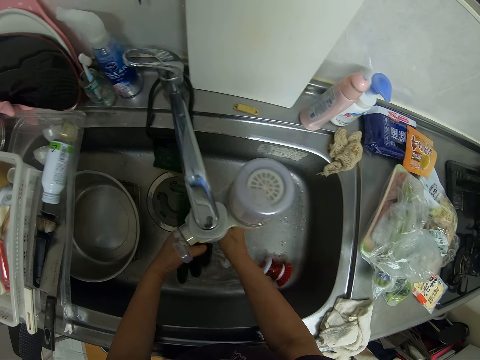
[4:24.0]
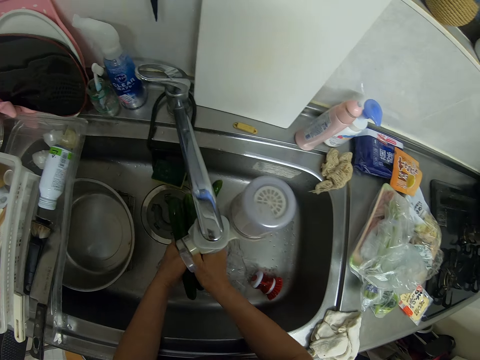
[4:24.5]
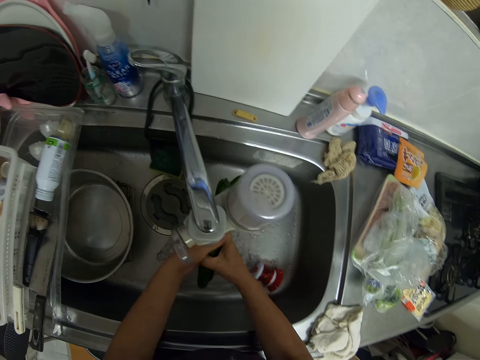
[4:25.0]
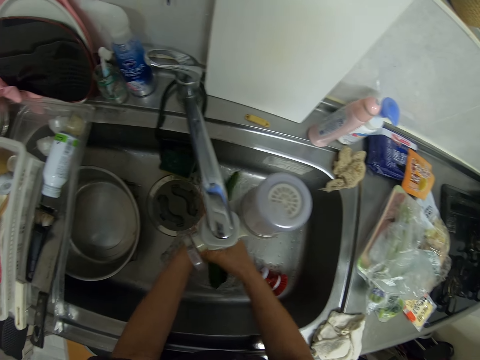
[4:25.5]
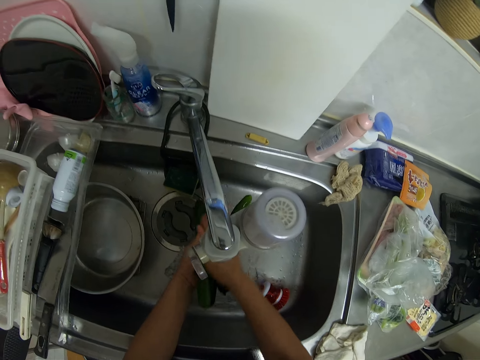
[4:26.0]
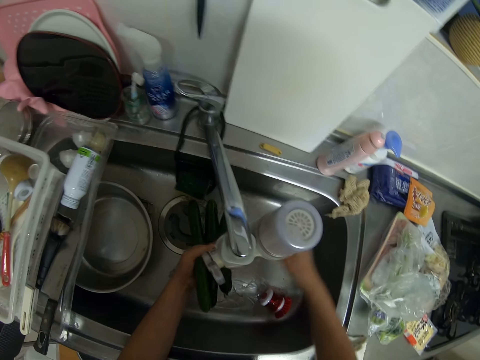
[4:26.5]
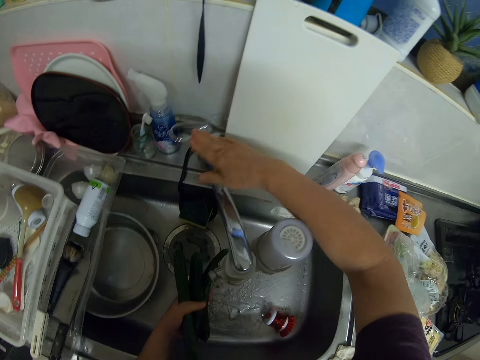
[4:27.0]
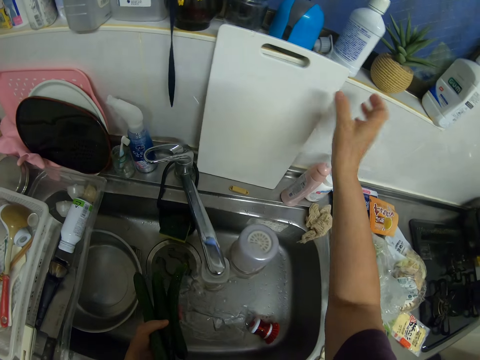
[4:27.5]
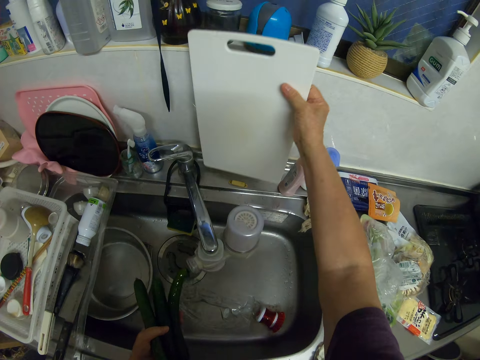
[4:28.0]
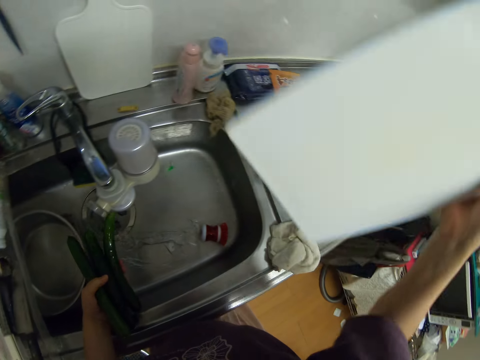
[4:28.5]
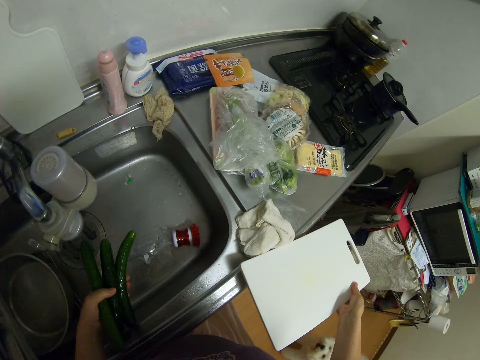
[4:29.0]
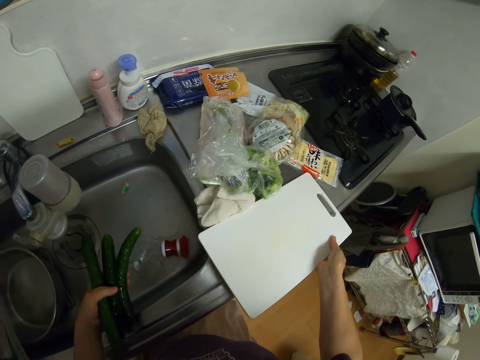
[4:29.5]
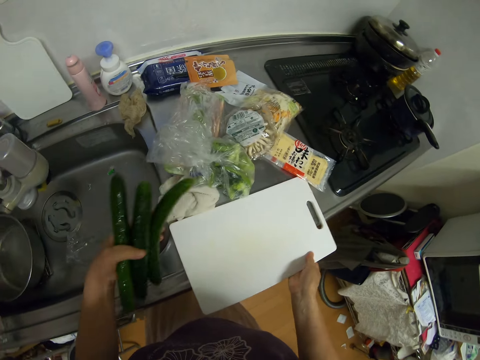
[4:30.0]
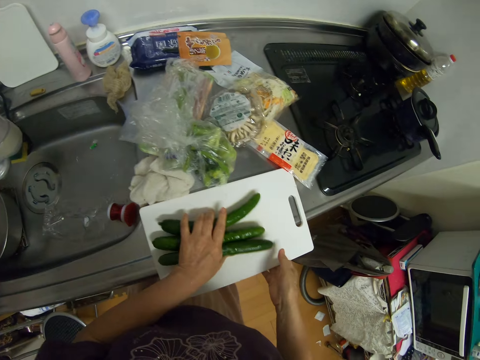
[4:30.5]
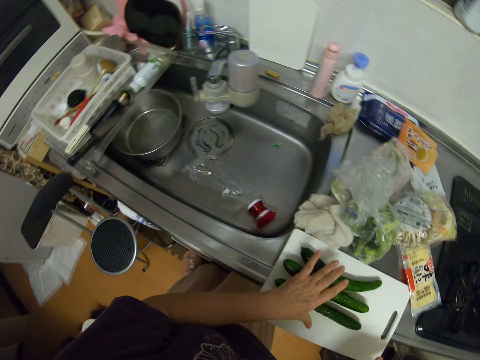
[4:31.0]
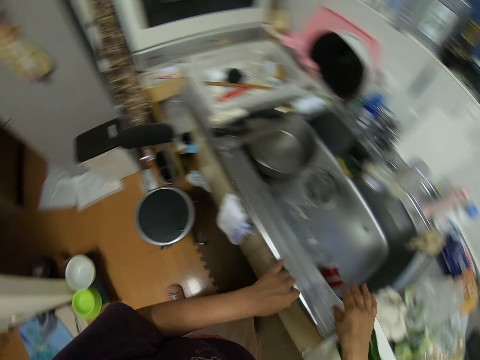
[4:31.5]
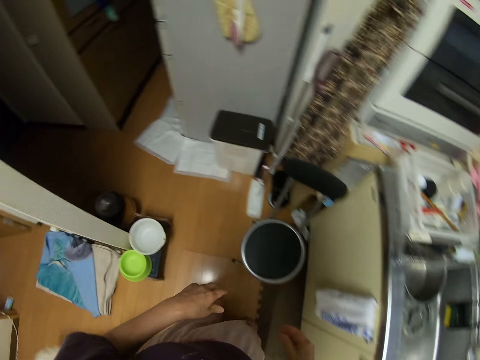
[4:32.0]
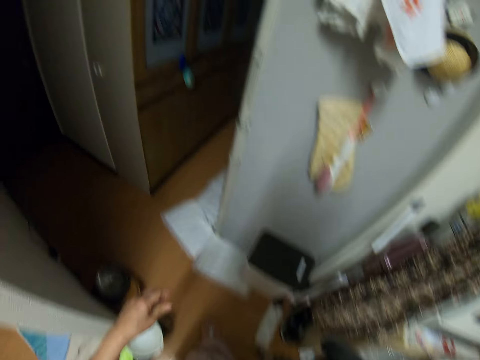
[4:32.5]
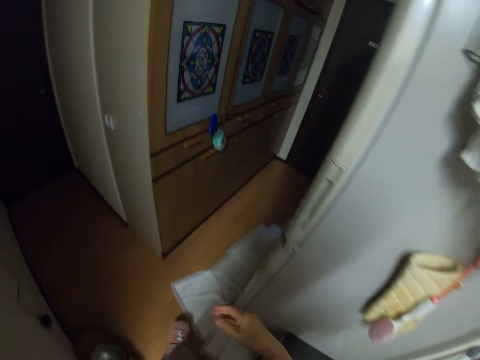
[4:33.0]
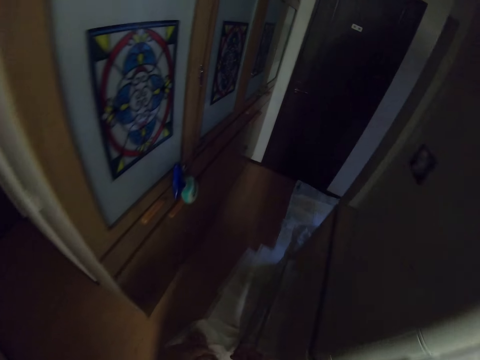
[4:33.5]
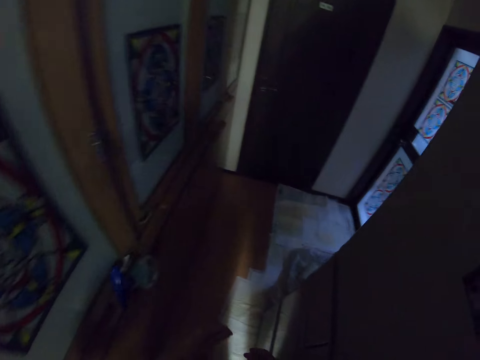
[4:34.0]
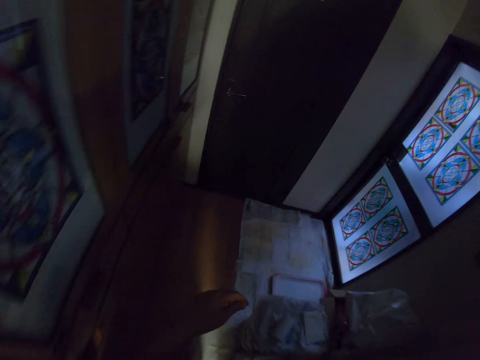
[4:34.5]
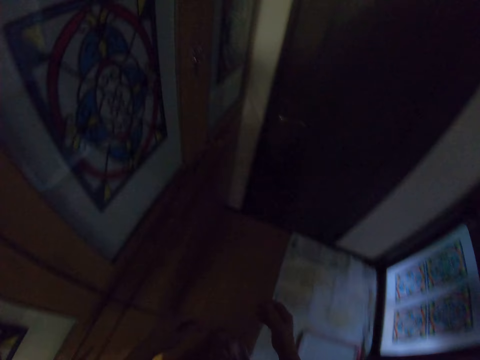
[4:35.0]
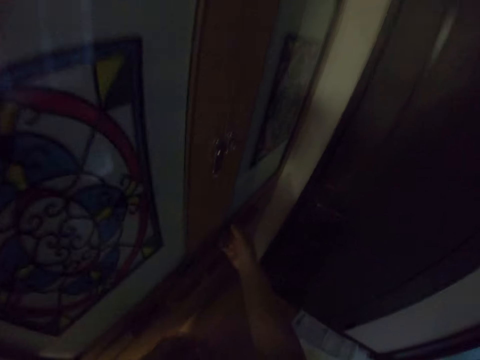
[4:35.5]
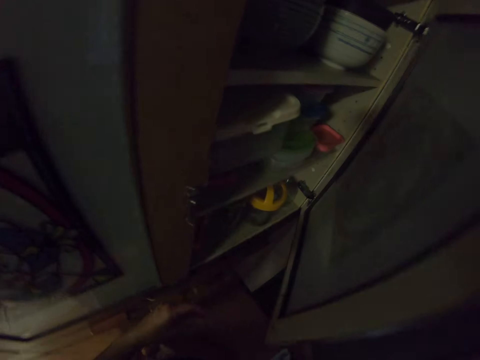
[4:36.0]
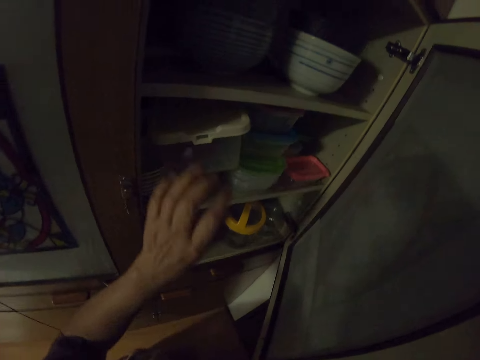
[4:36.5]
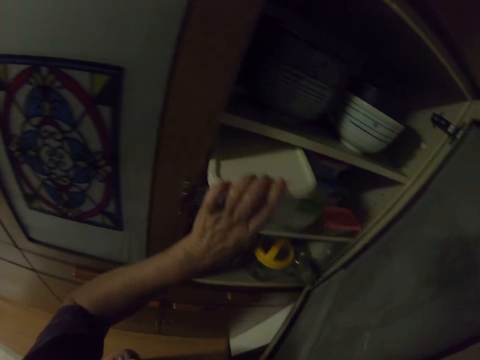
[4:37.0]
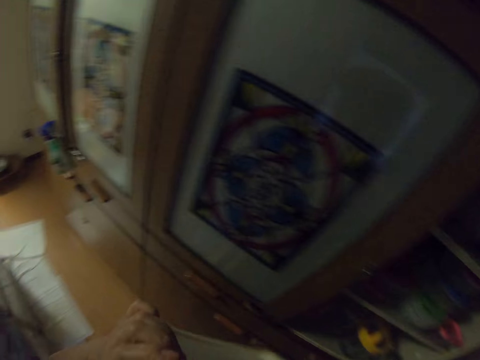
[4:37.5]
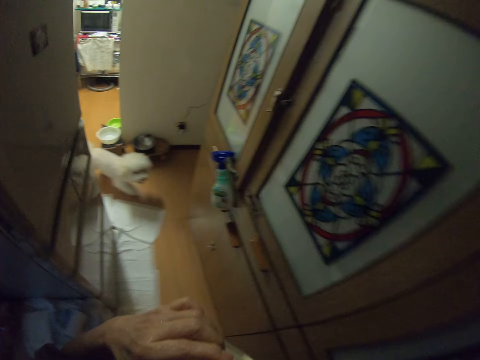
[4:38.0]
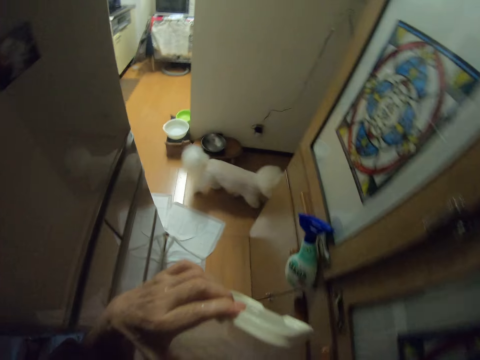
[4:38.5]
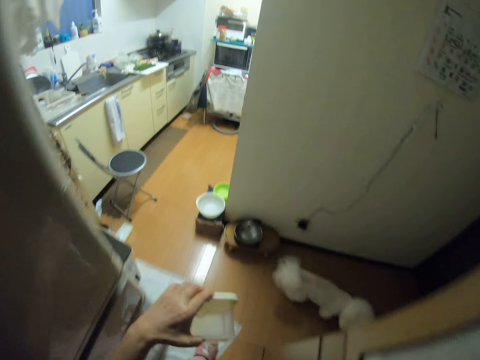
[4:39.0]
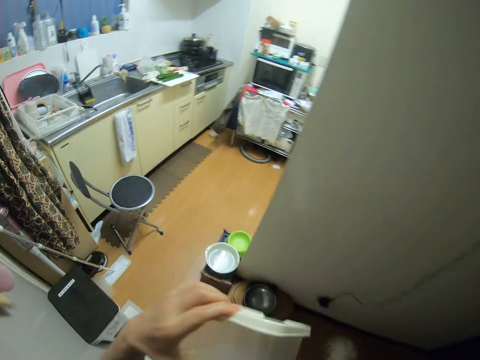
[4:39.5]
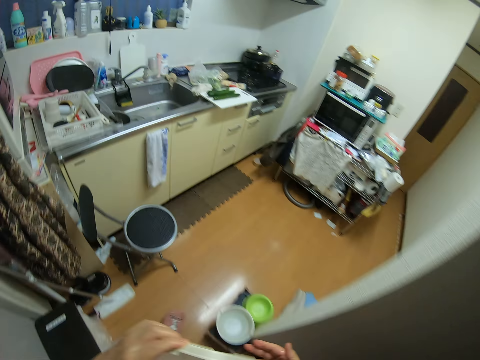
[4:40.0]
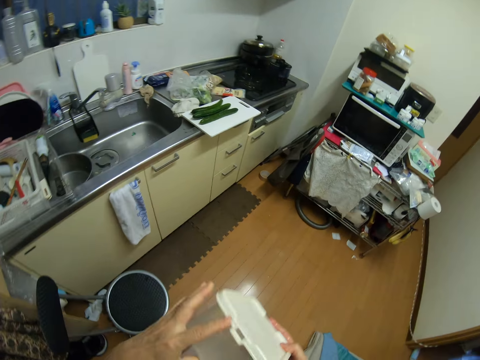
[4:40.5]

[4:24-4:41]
The camera wearer picks up the cucumber and washes the cucumber. They close the sink tap. They pick up a chopping board from the sink. They place the chopping board on the cabinet. They move the things with the chopping board. They put the cucumber on the chopping board. They walk toward a shelf. They open the shelf. They pick out an empty plastic container. They walk back to the cabinet.

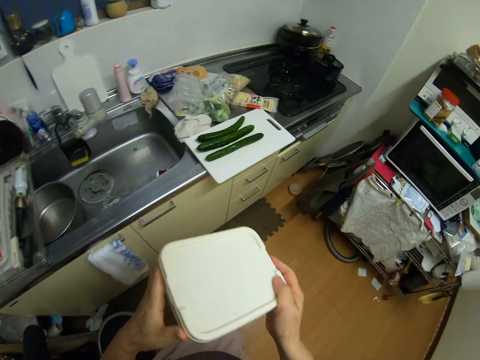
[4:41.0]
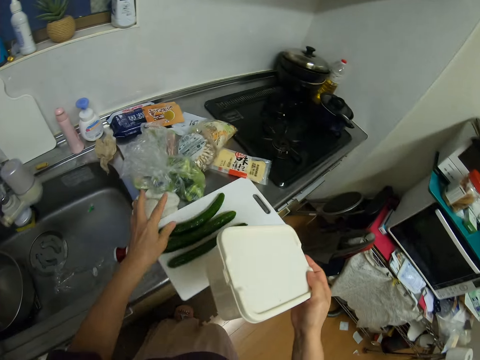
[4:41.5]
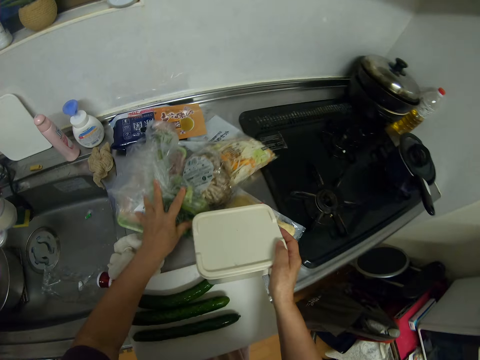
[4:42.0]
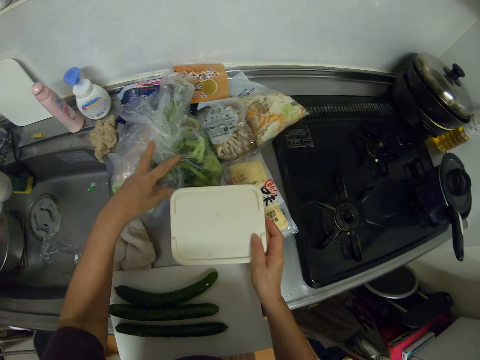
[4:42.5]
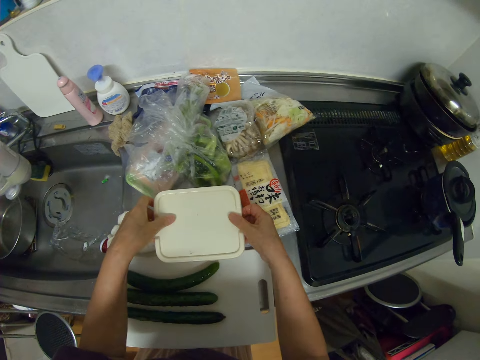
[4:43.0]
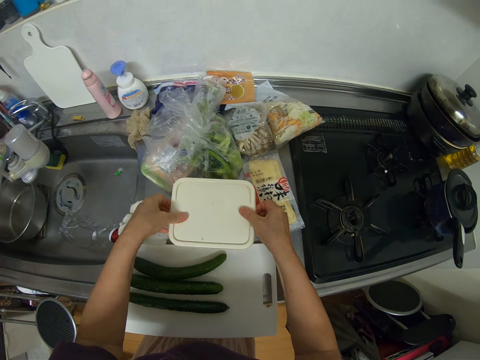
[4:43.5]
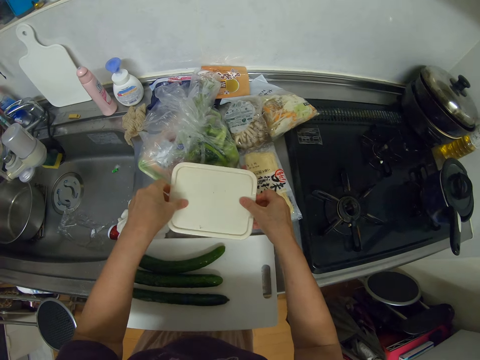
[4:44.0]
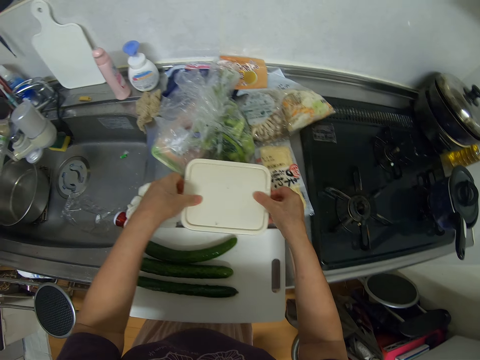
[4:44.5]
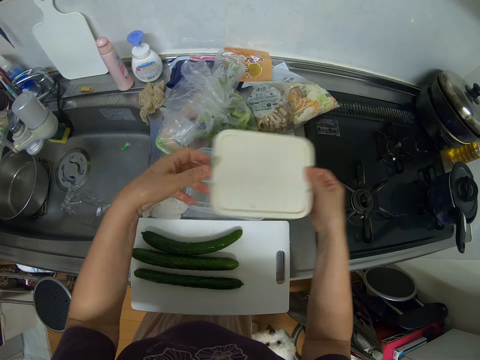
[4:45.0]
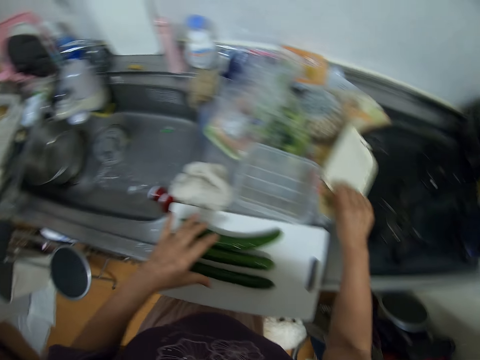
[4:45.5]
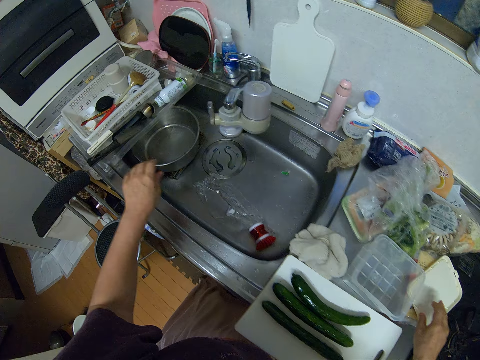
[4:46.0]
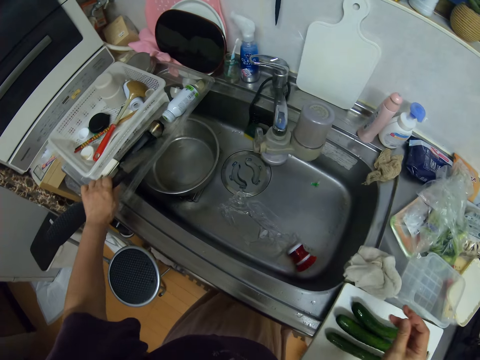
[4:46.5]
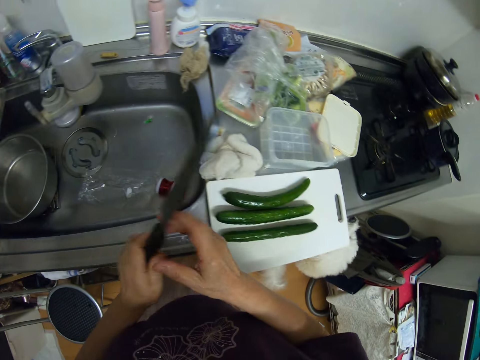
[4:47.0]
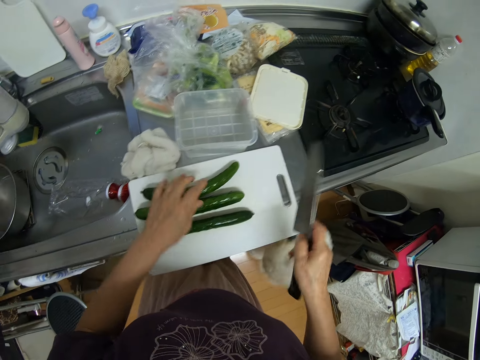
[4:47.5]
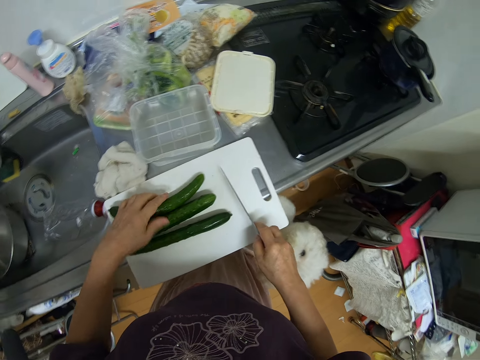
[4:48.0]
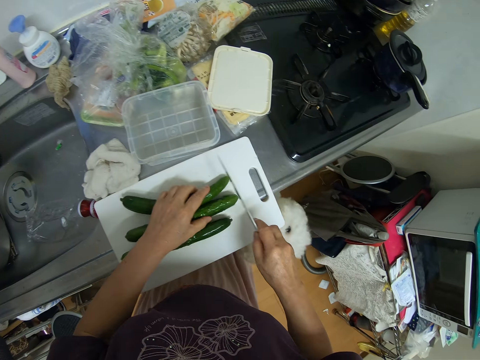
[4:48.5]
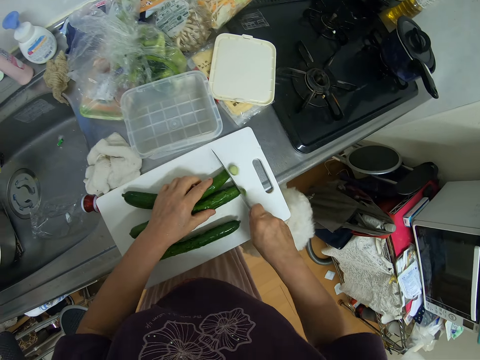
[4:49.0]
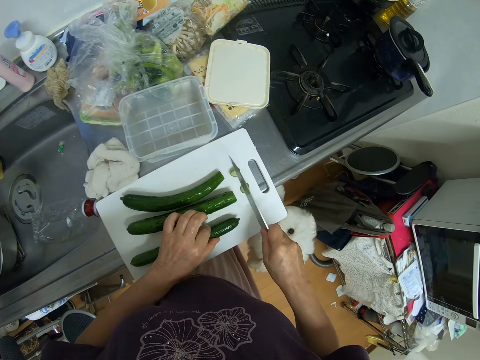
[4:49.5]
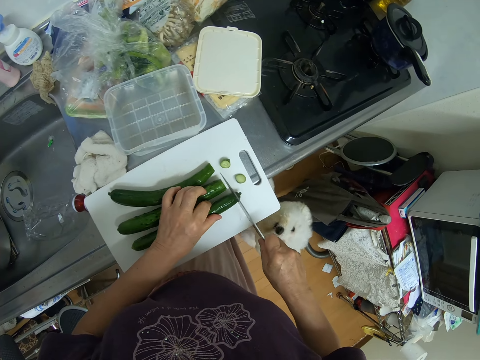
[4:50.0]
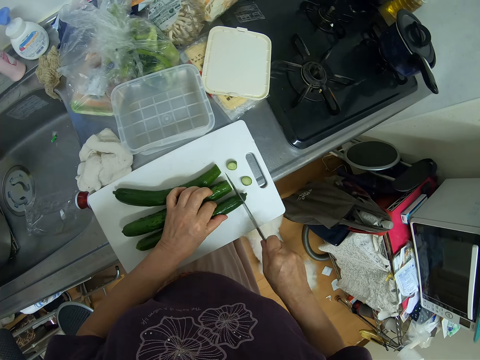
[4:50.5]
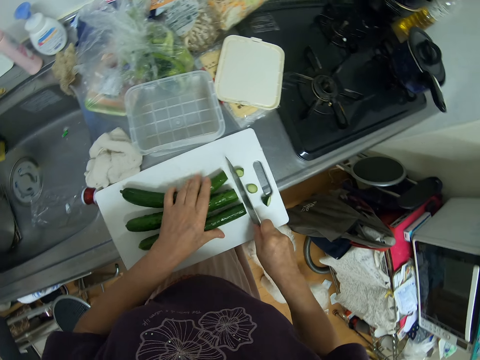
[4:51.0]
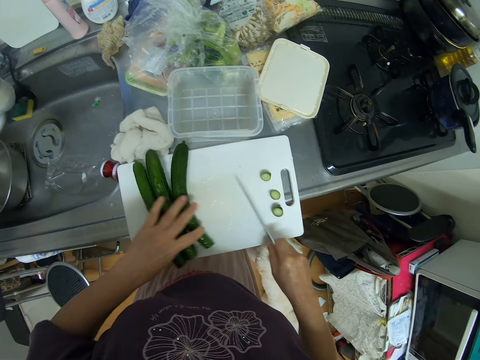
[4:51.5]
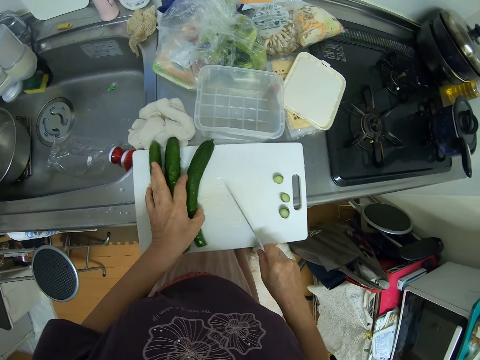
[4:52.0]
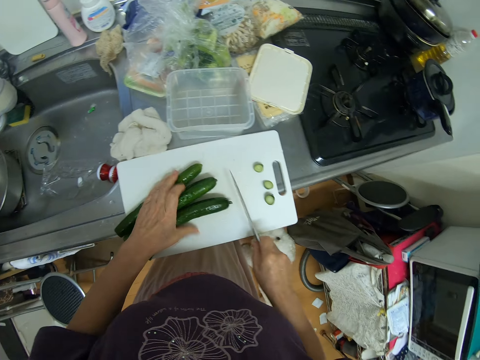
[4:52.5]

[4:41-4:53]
The camera wearer moves the vegetables on the cabinet. They put the vegetable on the counter. They put the empty plastic container on the cabinet. They open the plastic container. They place the lid on the food packs on the countertop. They pick up a knife beside a sink. They shift the knife to the right hand. They cut the top and bottom of the zucchini on the chopping board with the knife.
